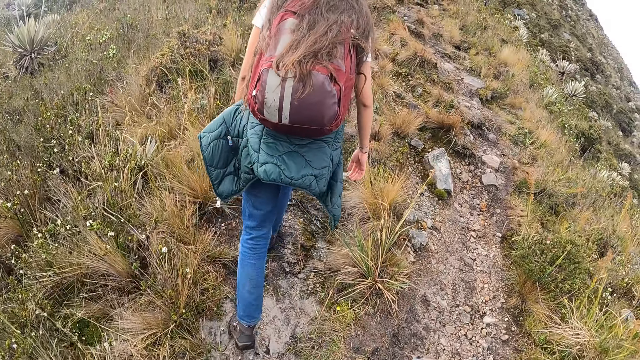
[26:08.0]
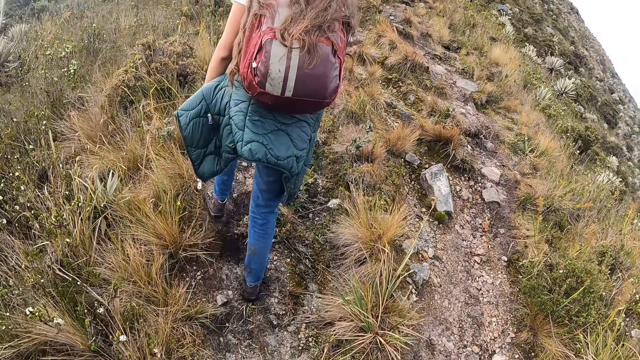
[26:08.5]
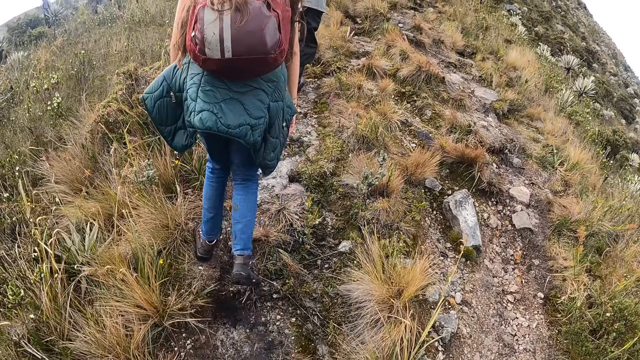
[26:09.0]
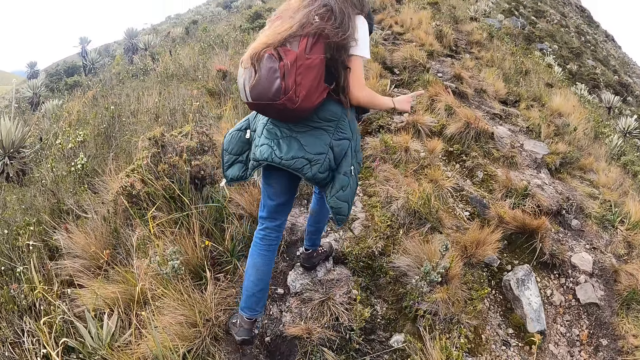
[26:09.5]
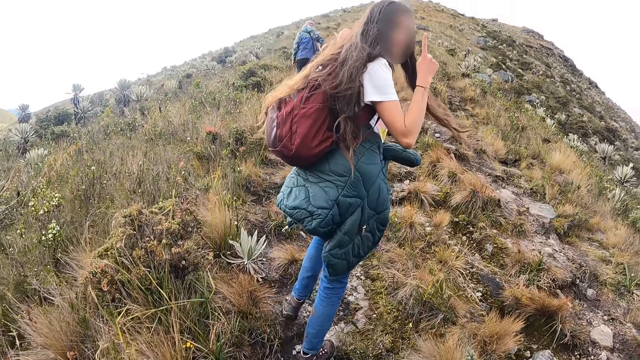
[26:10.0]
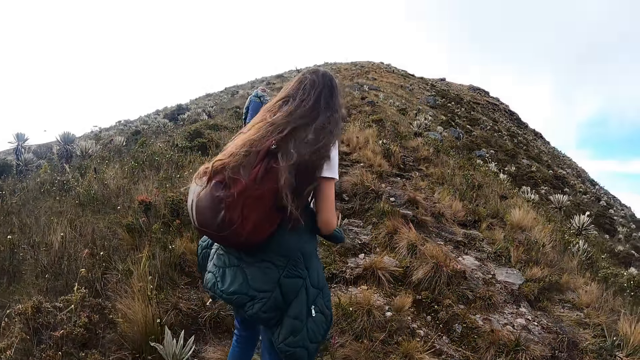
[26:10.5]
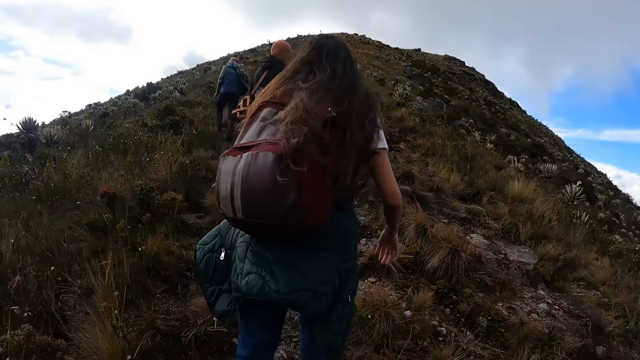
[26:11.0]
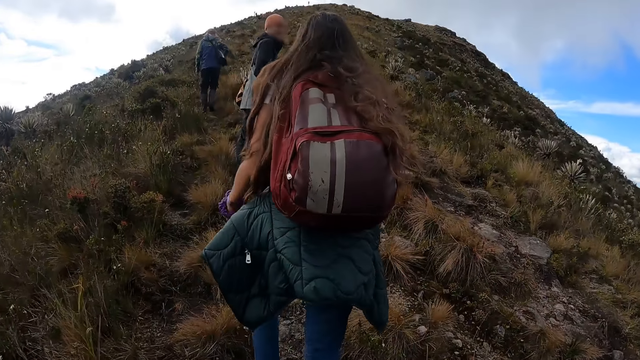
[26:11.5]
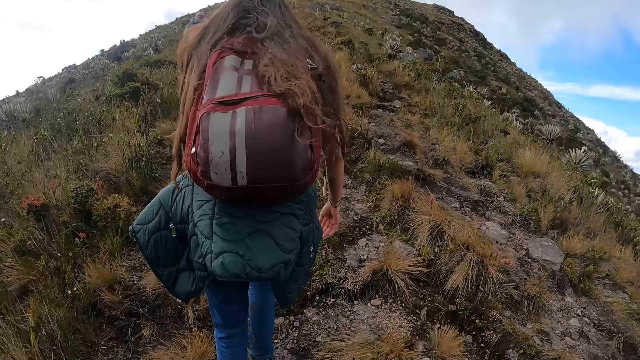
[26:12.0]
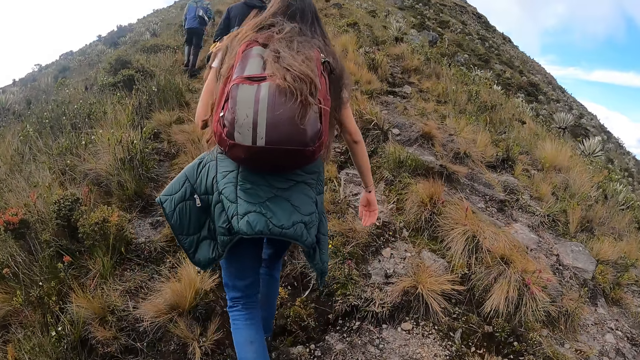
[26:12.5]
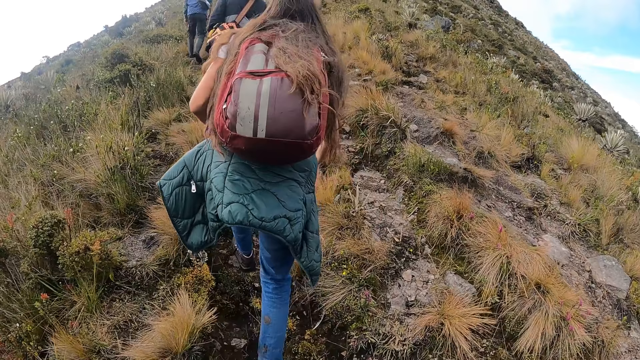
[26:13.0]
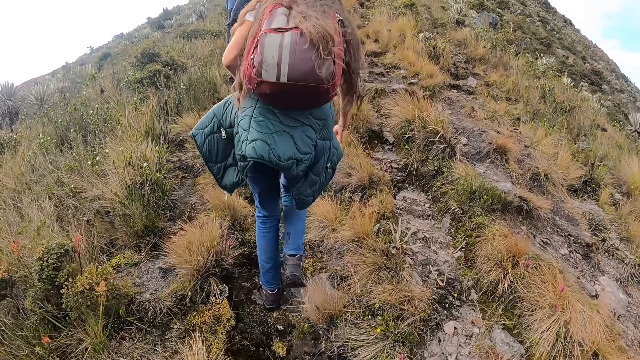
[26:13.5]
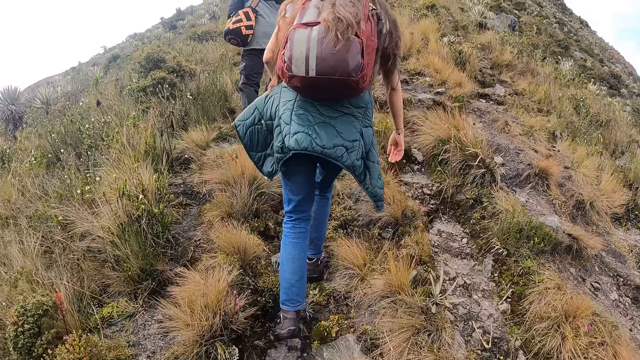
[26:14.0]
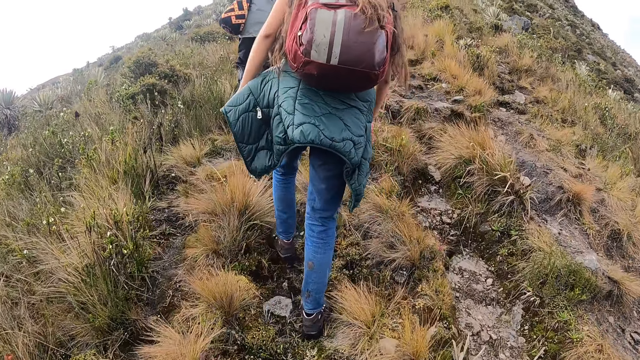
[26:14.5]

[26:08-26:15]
The woman interacts with the camera wearer and another woman.

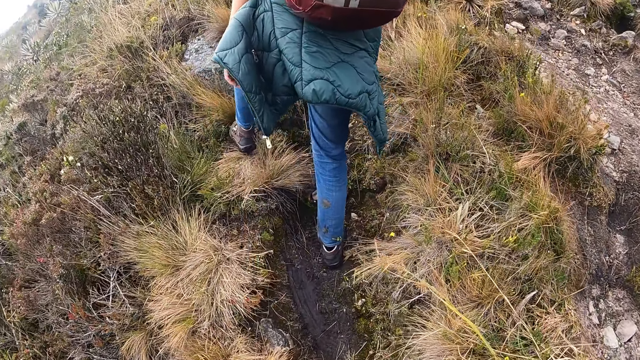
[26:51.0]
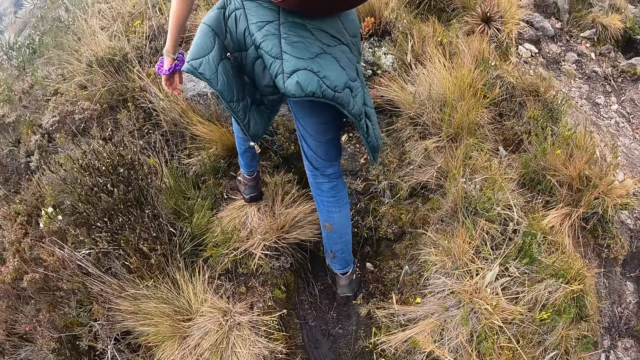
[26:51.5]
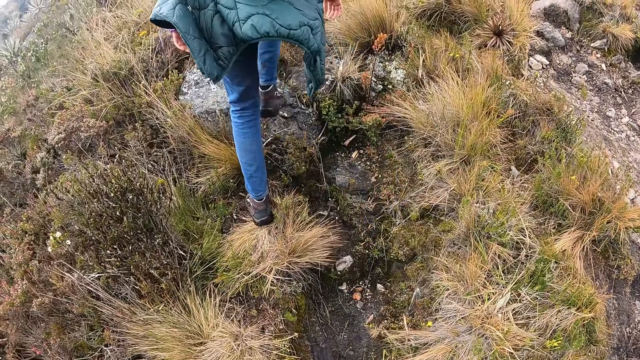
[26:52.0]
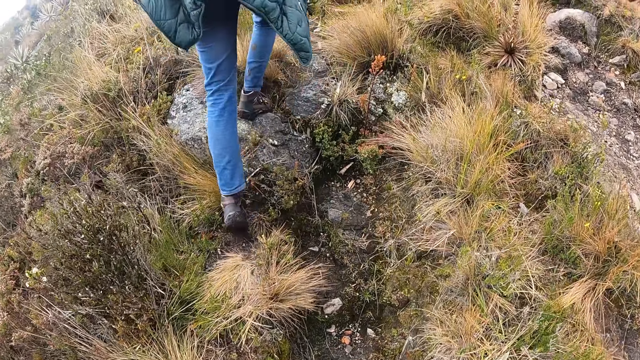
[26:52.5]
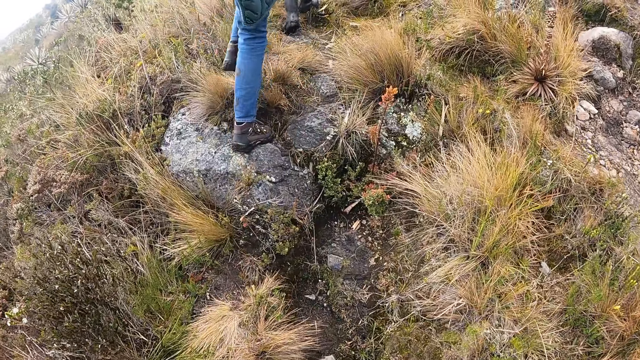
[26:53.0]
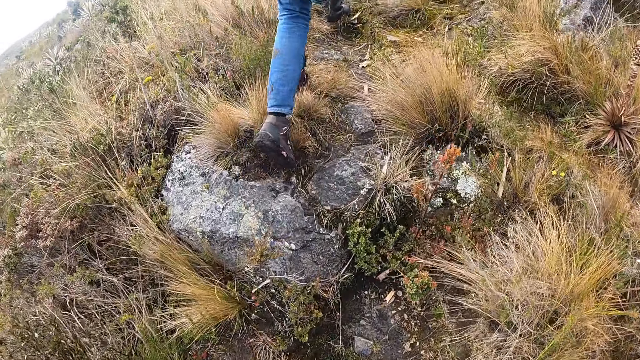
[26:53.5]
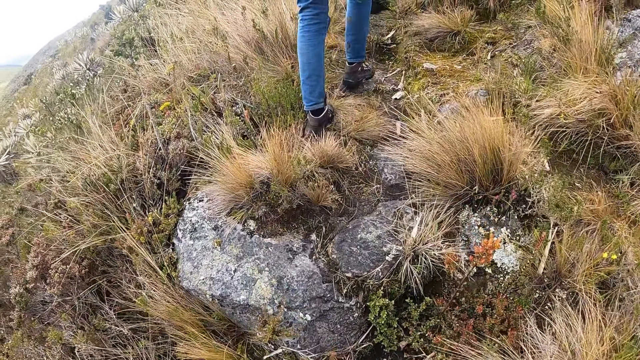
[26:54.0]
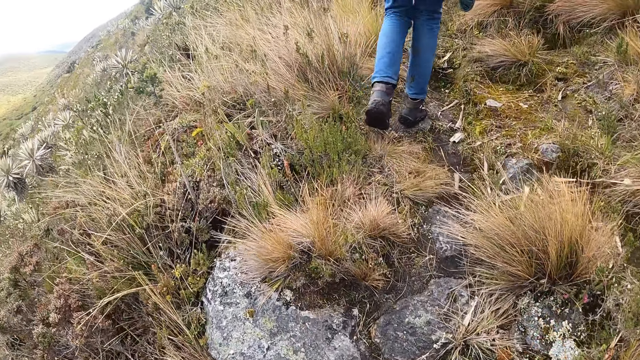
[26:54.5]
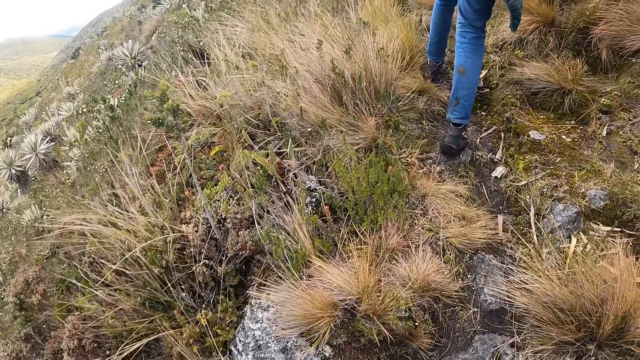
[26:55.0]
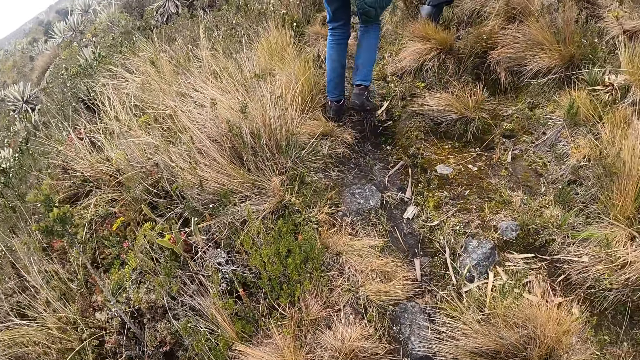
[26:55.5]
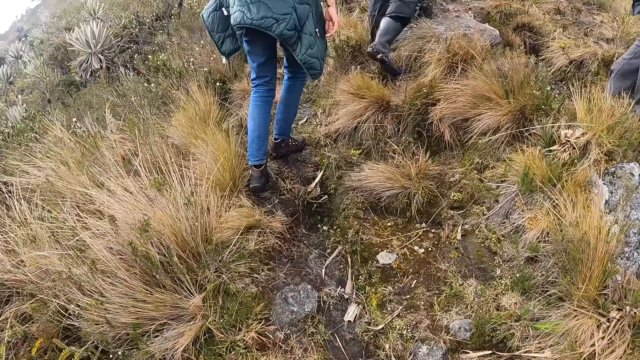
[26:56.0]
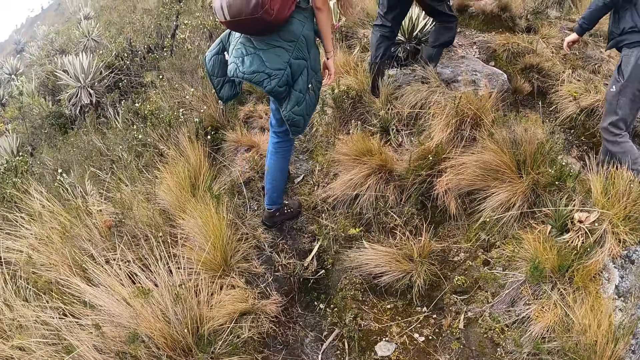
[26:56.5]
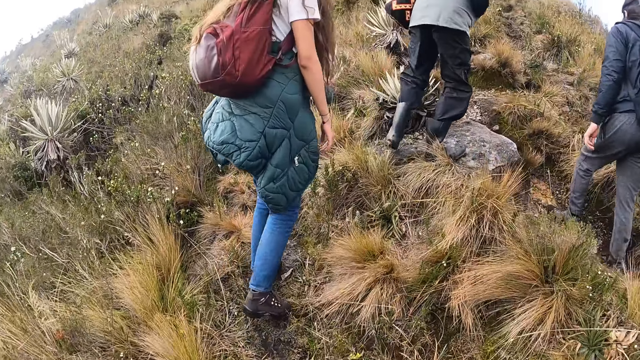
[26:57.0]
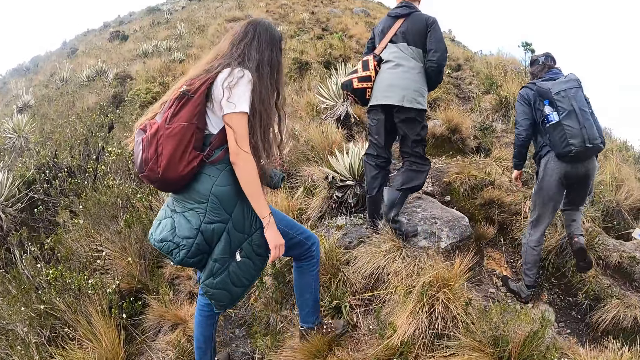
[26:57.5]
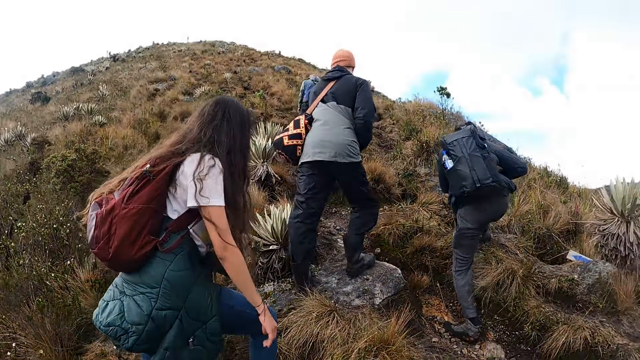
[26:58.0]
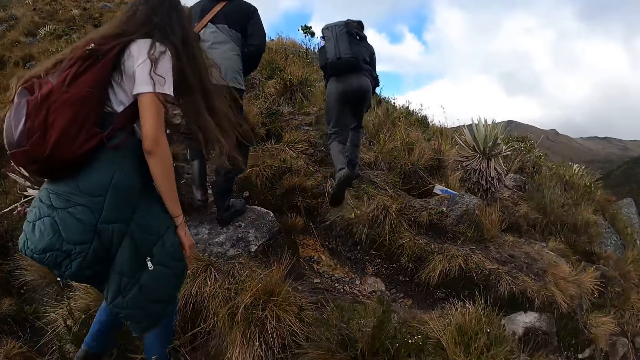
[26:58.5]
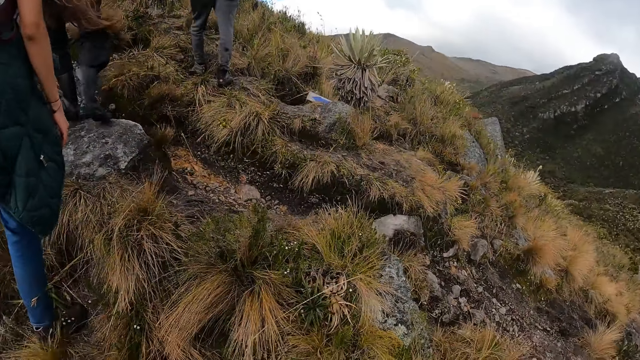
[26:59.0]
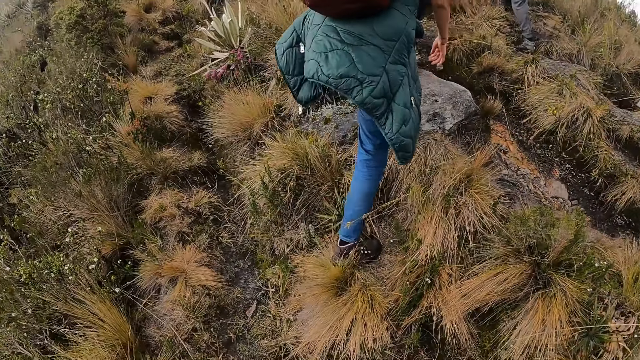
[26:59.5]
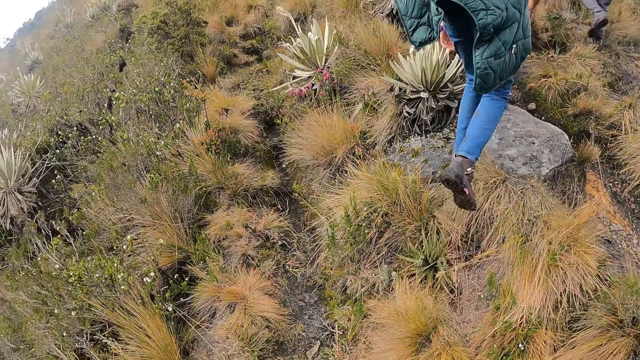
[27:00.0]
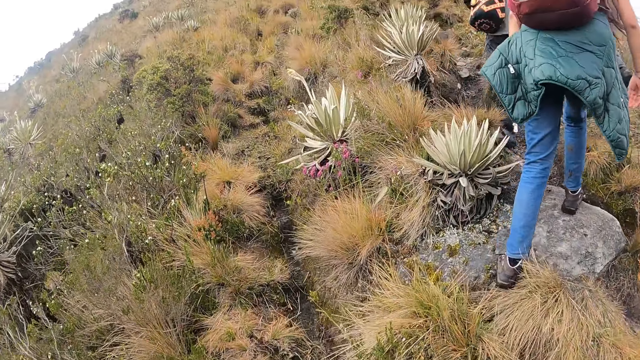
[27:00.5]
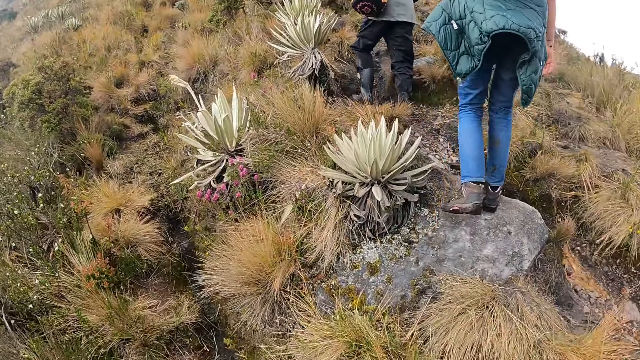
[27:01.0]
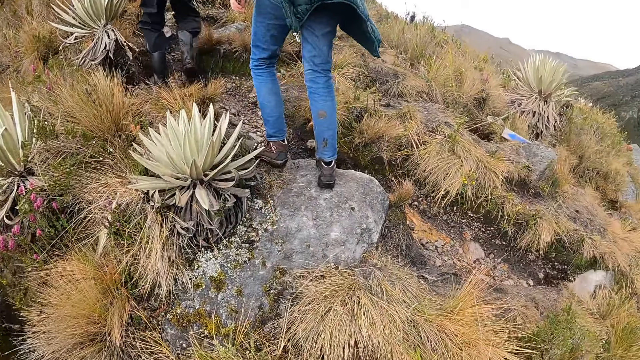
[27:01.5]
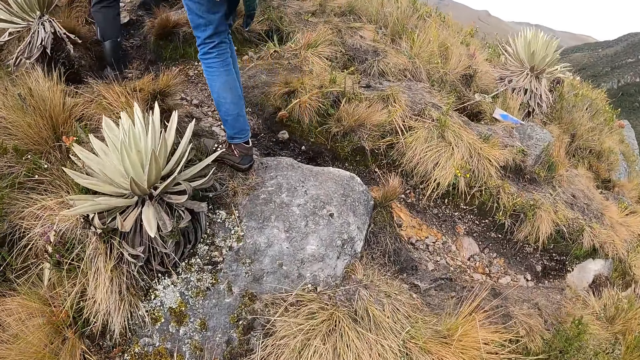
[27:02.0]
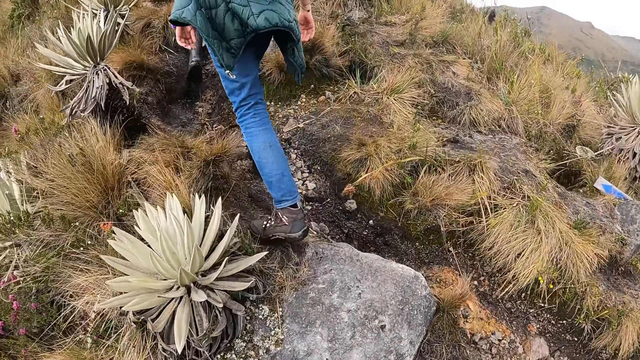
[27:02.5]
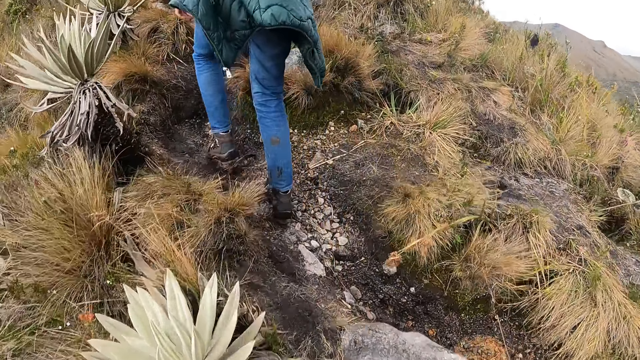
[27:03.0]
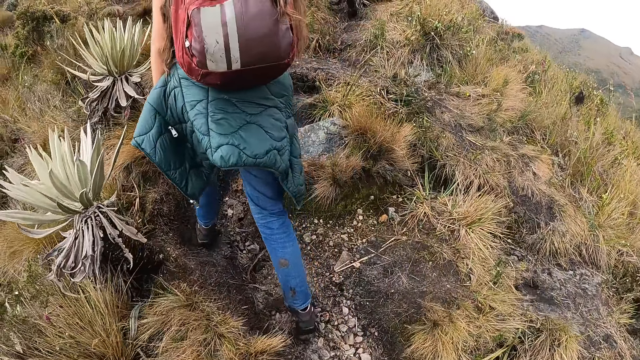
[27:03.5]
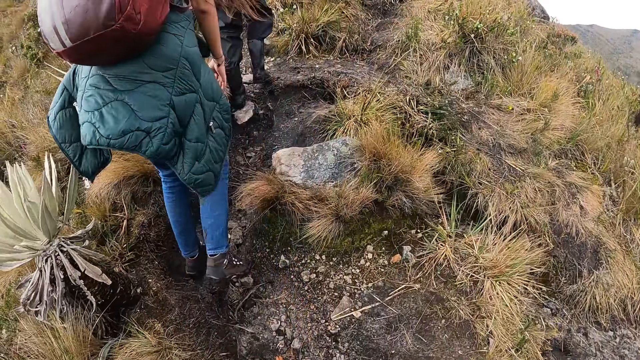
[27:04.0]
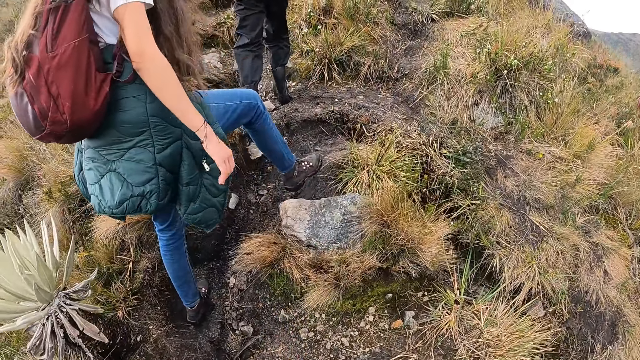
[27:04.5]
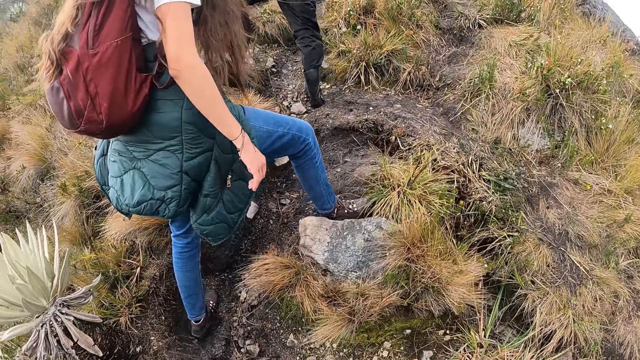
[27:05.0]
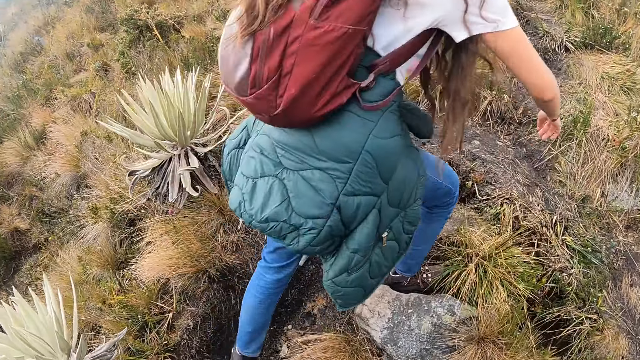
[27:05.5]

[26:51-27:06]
A woman climbs a stone with her legs. A man climbs the stone with his legs. The woman climbs the stone with her legs.
